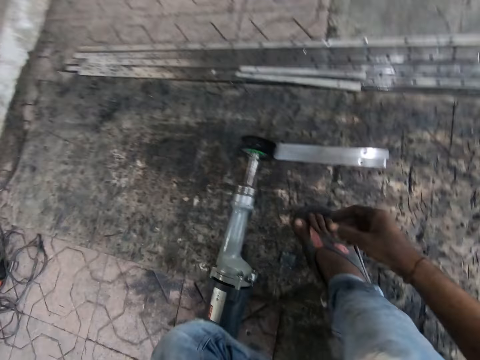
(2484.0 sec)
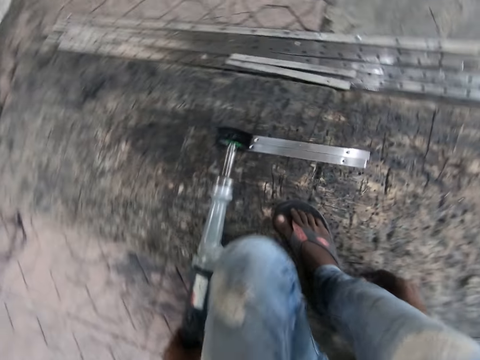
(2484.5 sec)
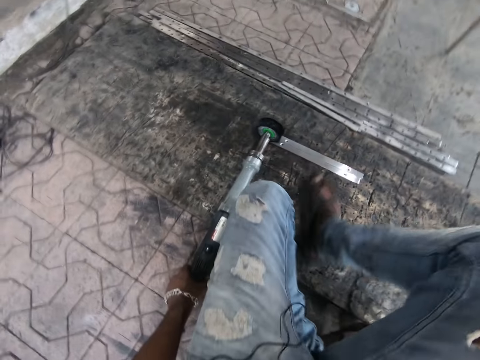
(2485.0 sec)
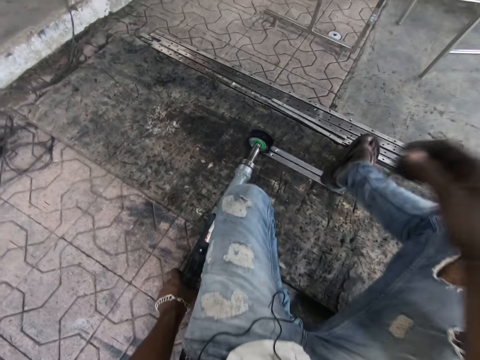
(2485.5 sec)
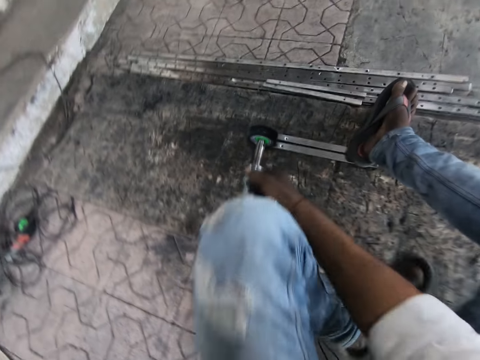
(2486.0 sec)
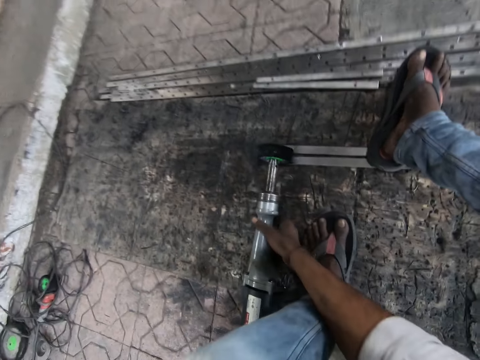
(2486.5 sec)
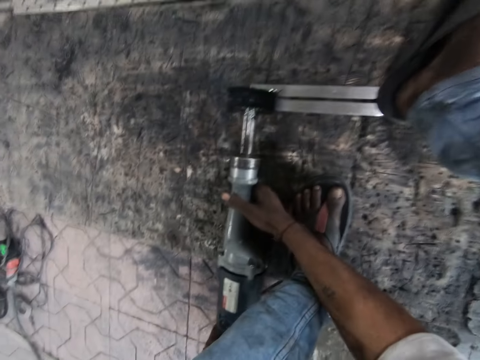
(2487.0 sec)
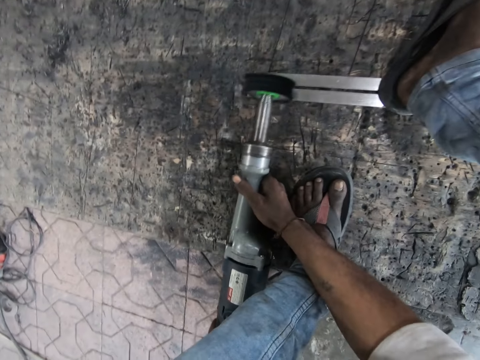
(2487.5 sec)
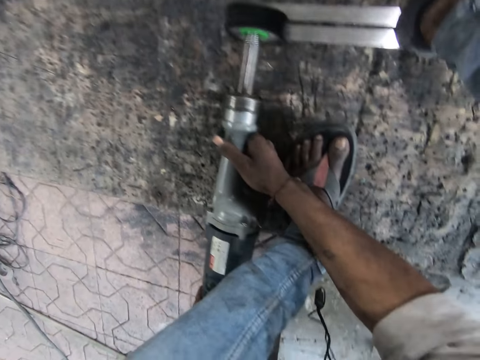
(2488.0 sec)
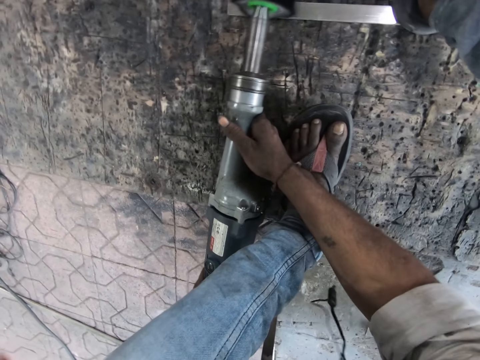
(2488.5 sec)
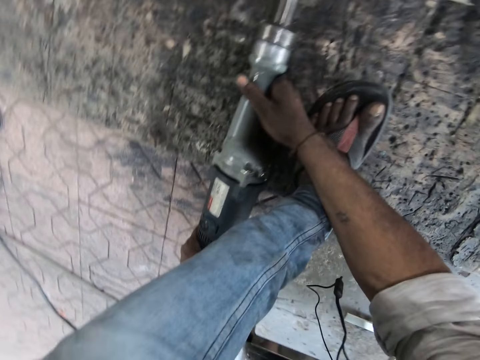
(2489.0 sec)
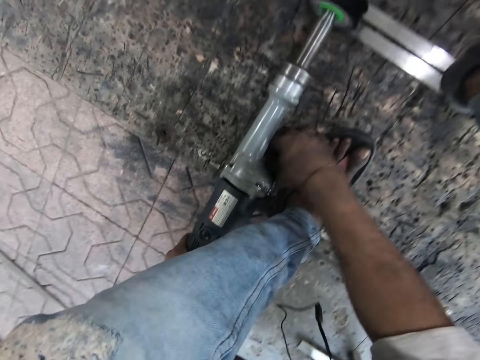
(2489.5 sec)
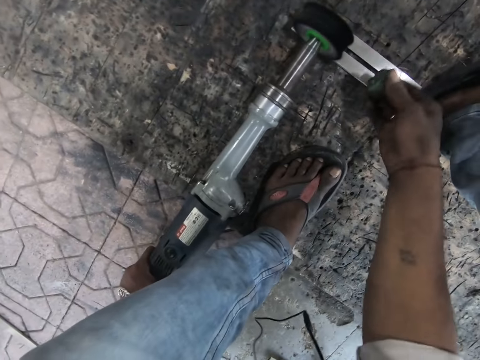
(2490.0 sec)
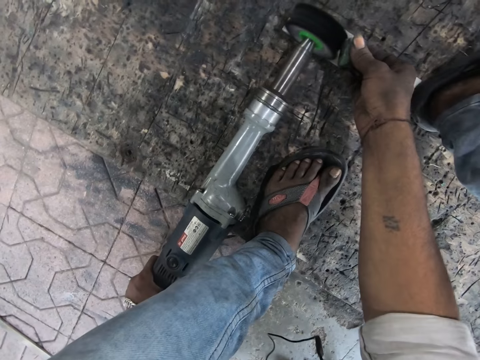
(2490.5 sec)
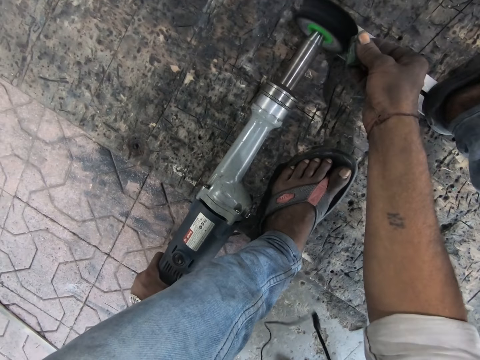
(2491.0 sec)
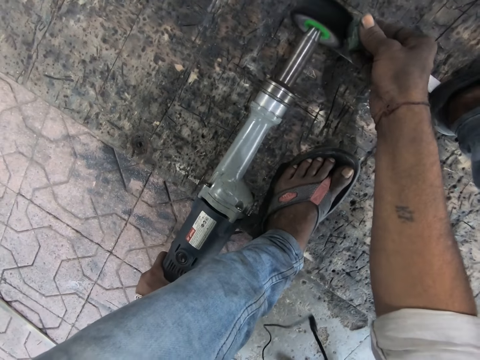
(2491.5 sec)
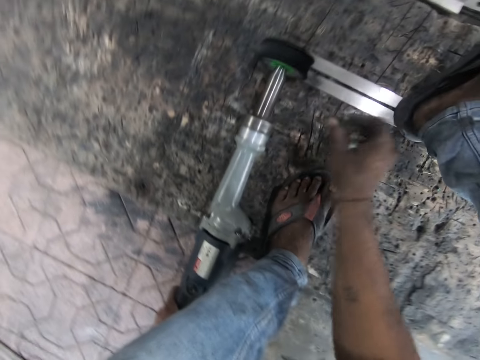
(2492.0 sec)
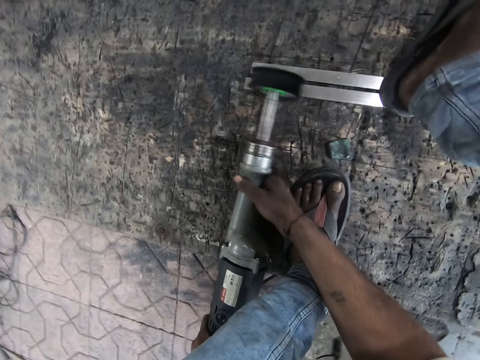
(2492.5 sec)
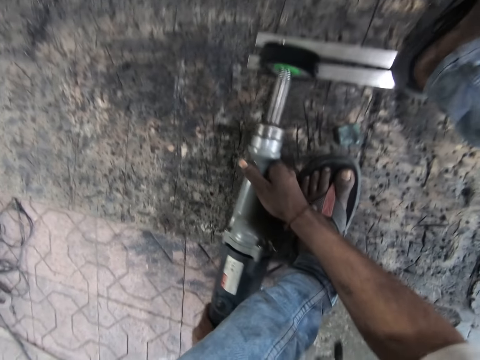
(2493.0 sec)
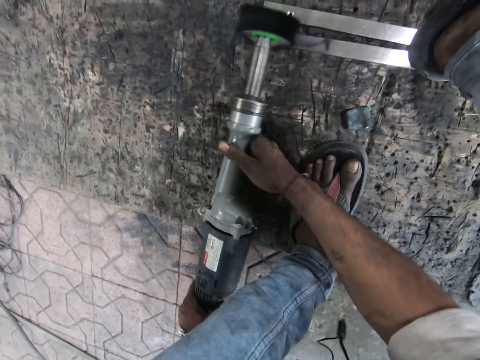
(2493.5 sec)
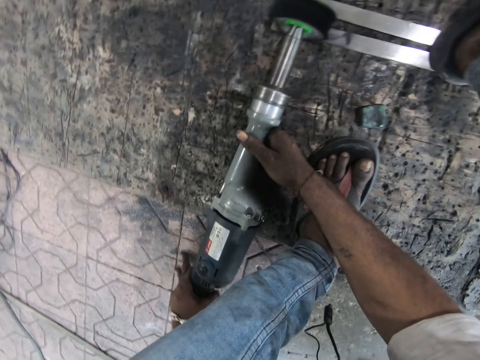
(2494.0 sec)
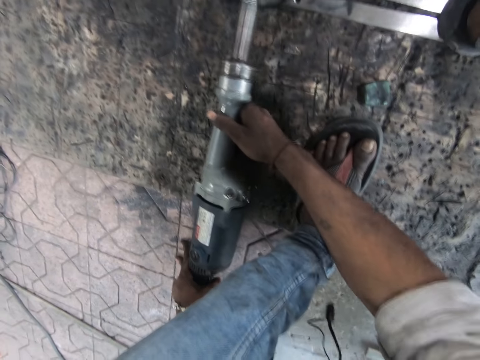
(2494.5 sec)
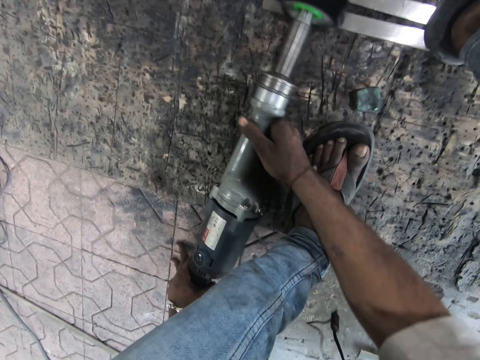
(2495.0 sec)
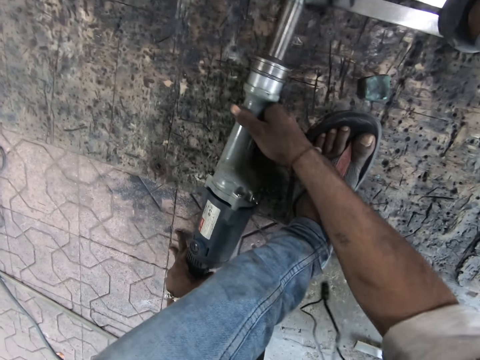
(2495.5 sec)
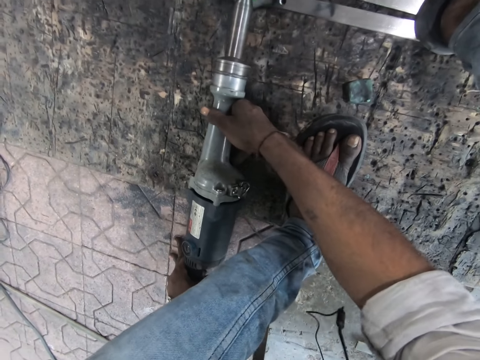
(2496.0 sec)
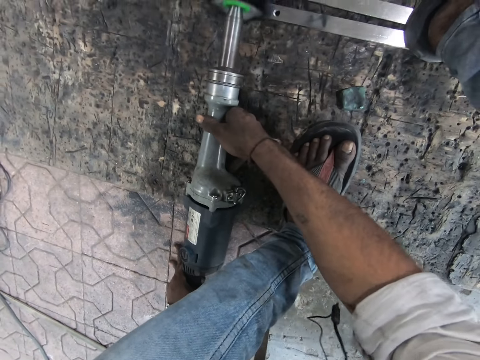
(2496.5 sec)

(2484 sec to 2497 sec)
The camera wearer steps on the pieces of metal. He holds the straight grinder or rotary tool. He turns on the rotary tool. He polishes the metals with the straight grinder. He lets go of the rotary tool. He grabs a piece of rock with his right hand. He places the rock beside the straight grinder disc. He places something on the ground. He holds the rotary tool. He polishes the metals on the ground with the straight grinder.

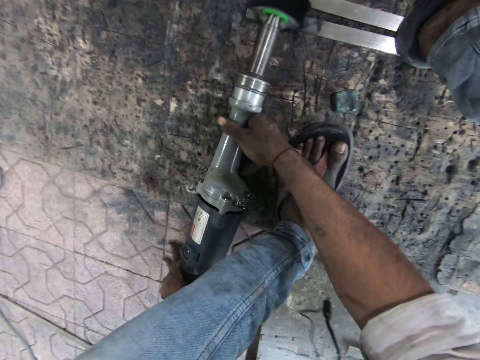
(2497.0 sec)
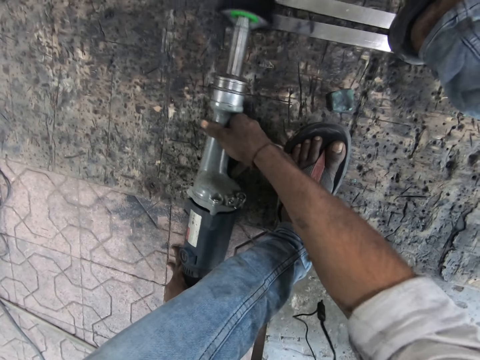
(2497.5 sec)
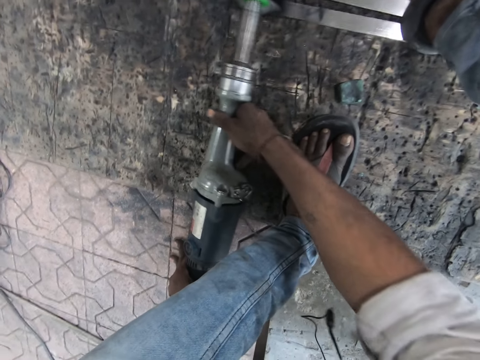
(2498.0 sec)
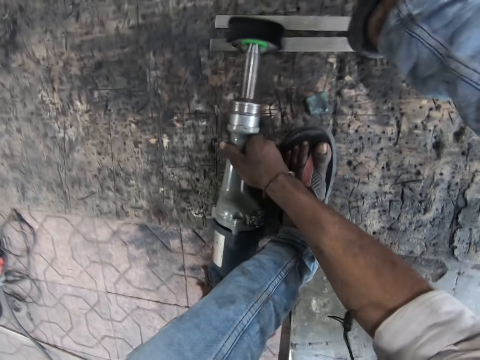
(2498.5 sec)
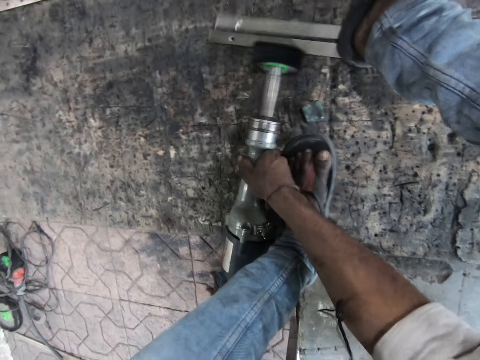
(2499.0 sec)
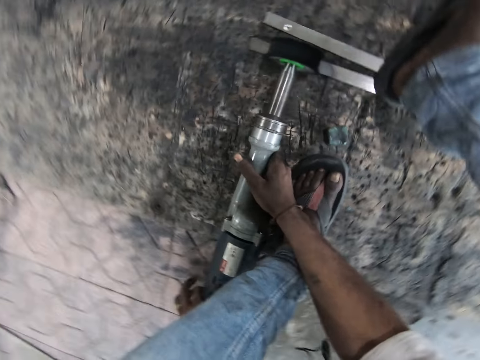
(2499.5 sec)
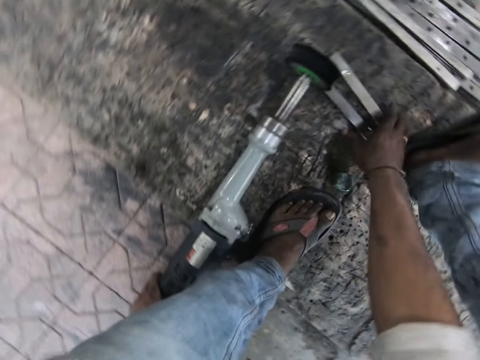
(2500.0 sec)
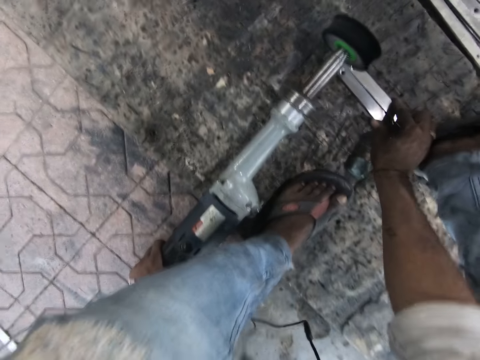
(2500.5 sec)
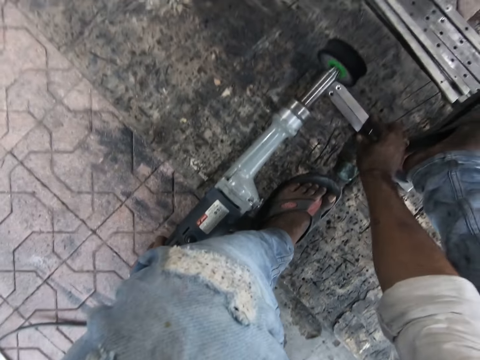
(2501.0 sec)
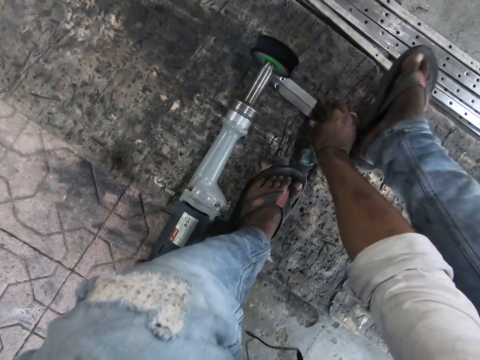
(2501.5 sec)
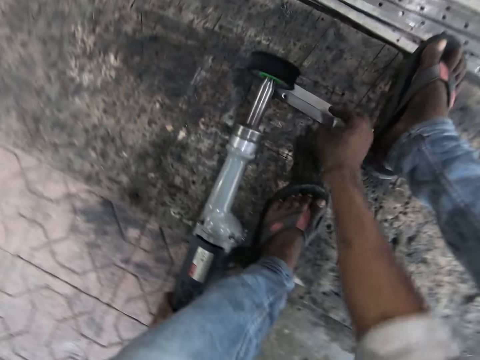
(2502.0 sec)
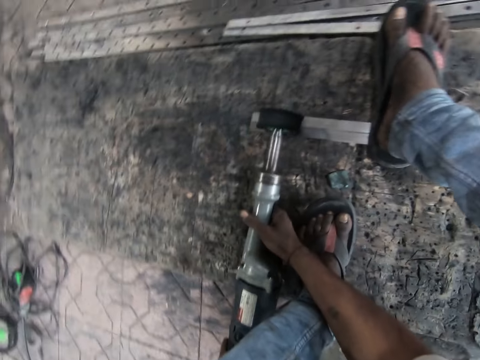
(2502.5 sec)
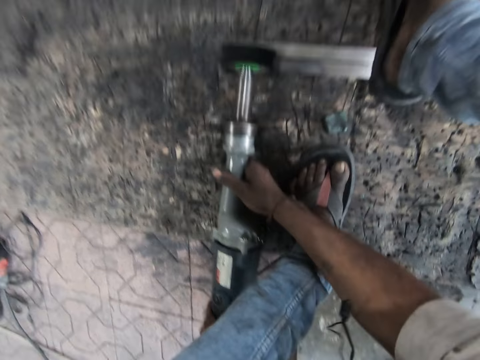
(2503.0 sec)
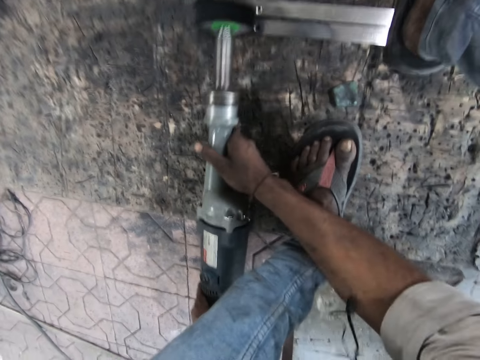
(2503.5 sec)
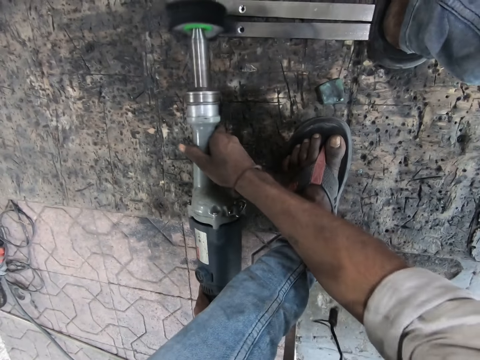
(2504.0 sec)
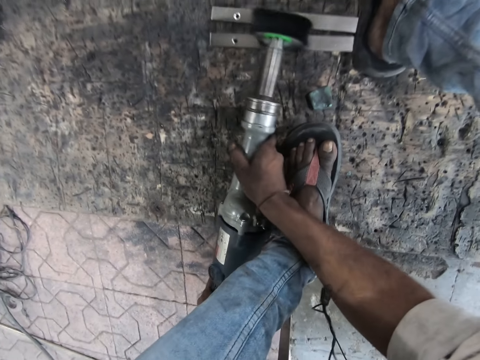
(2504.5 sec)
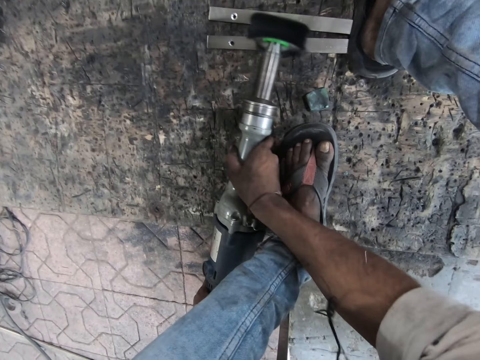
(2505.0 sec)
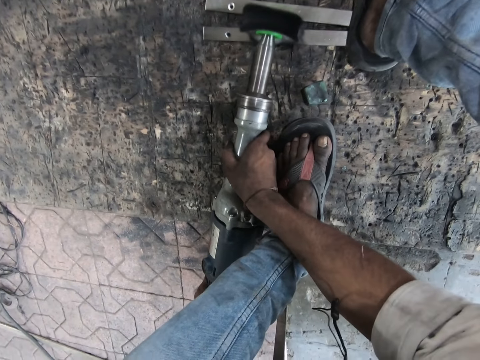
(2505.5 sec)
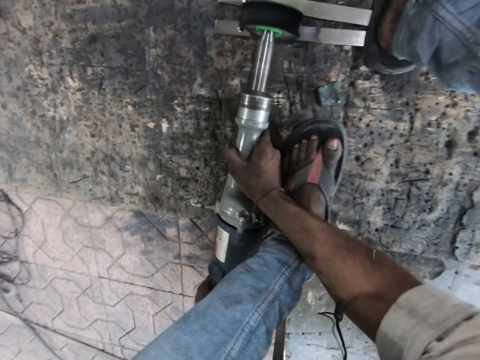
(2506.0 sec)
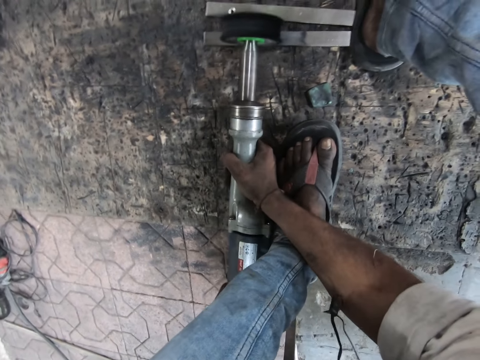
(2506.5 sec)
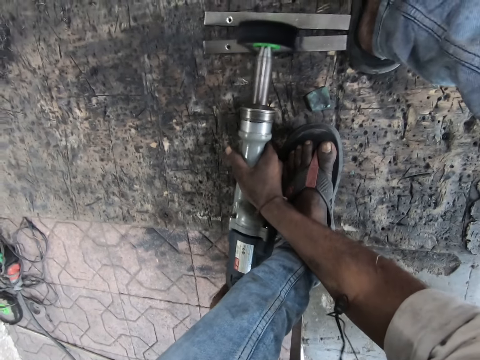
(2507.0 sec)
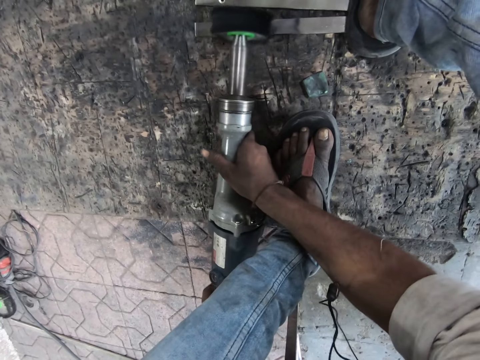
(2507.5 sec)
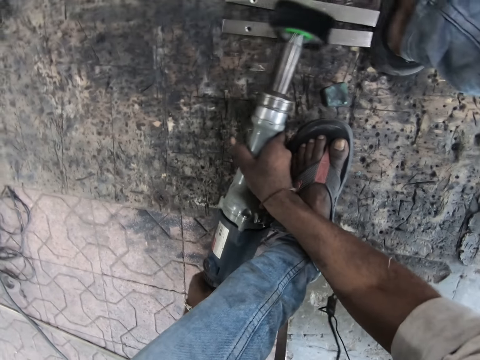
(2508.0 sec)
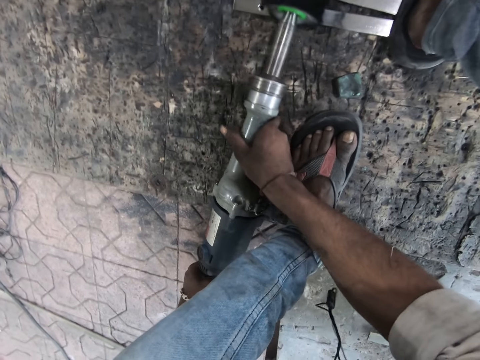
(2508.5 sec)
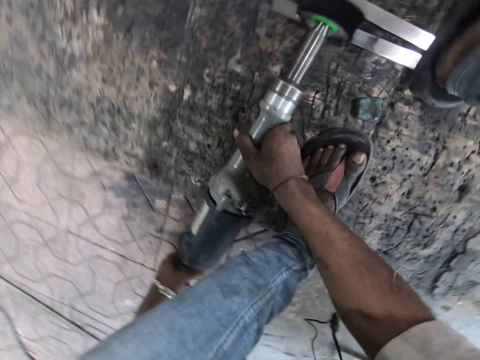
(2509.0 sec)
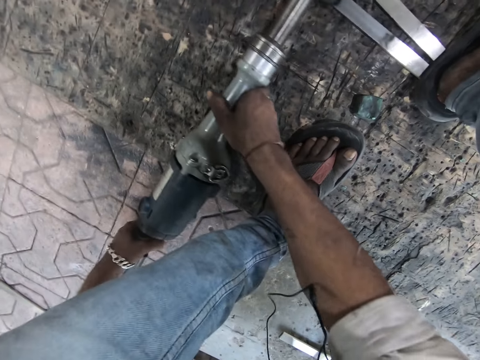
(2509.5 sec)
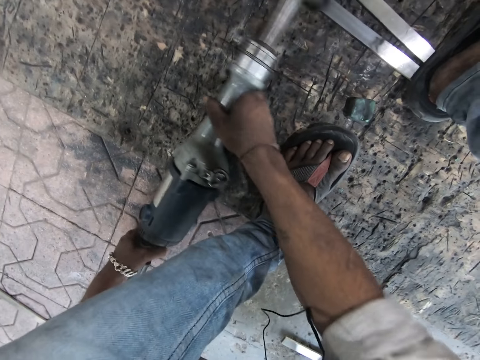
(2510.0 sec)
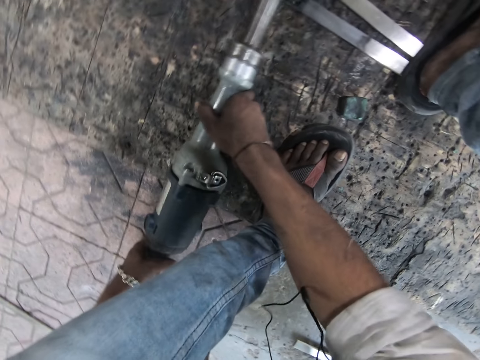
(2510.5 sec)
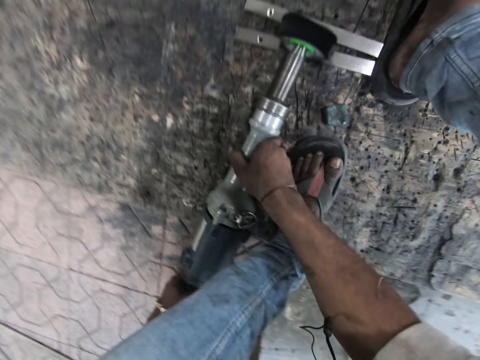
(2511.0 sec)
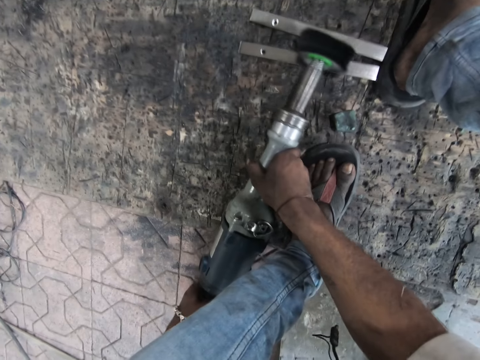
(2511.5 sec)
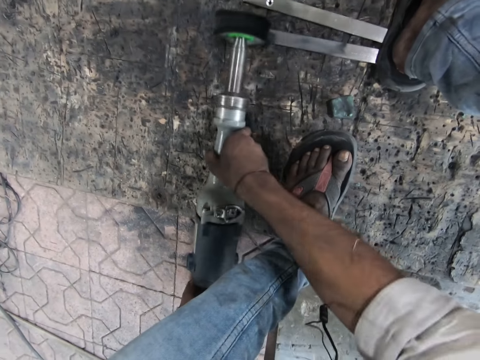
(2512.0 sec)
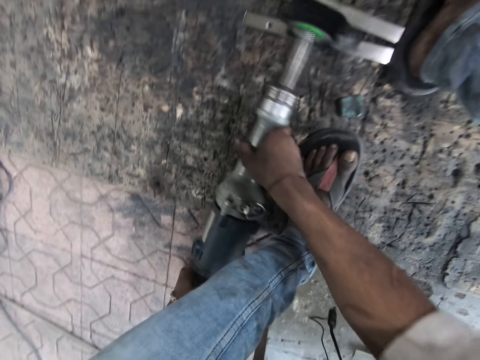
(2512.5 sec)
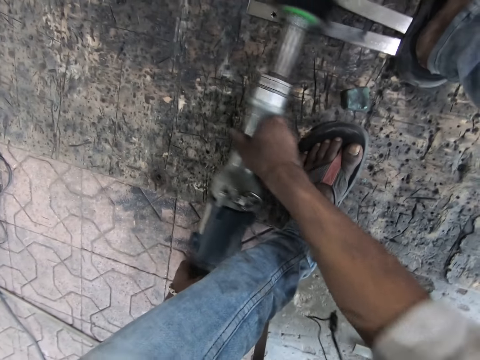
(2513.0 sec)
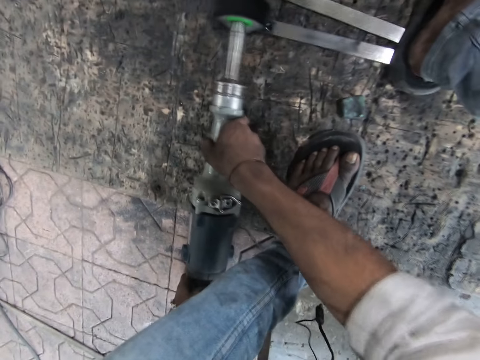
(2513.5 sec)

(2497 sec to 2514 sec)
The camera wearer lets go of the rotary tool. He adjusts the metals with his right hand. He adjusts his foot on the pieces of metal. He holds the rotary tool. He polishes the metals on the ground with the straight grinder.
